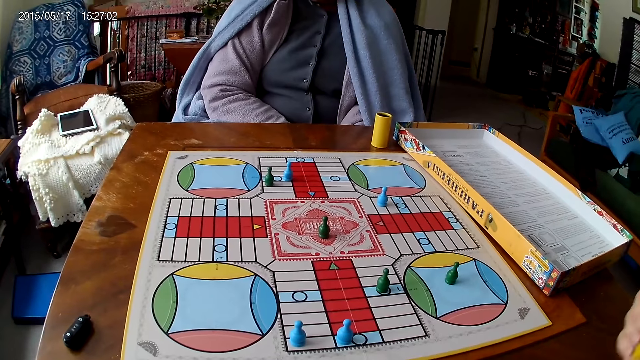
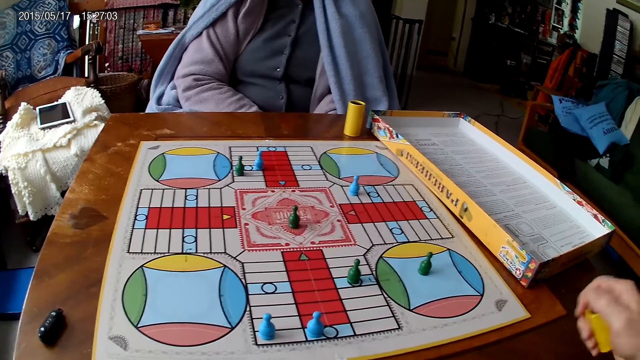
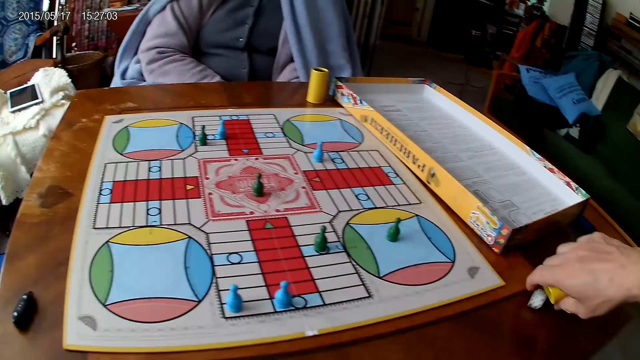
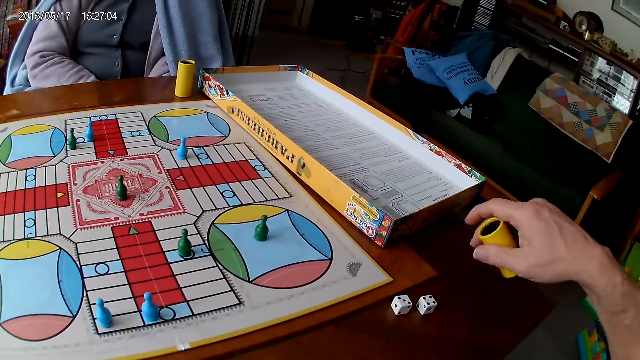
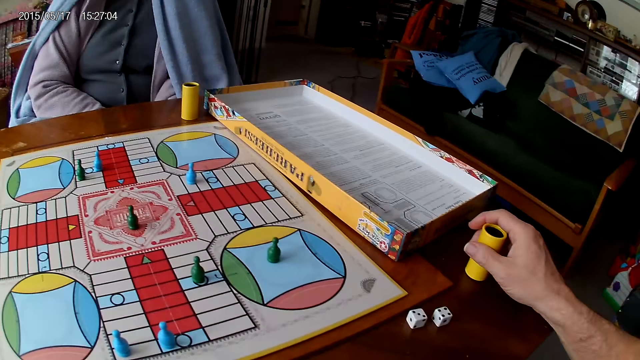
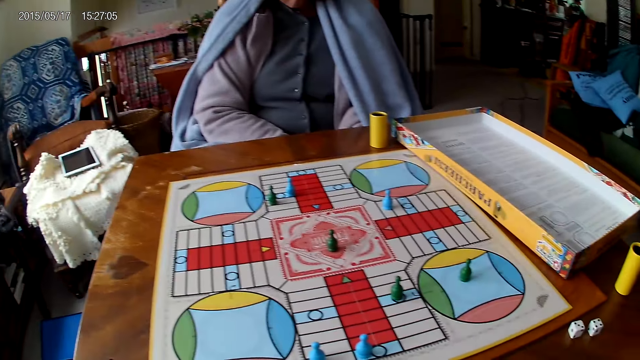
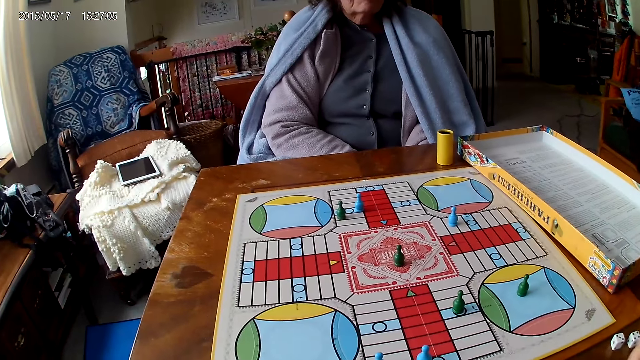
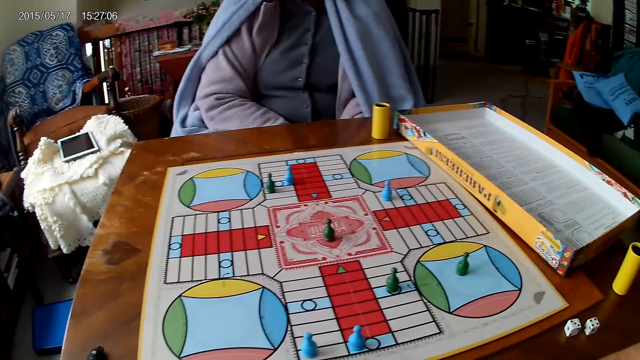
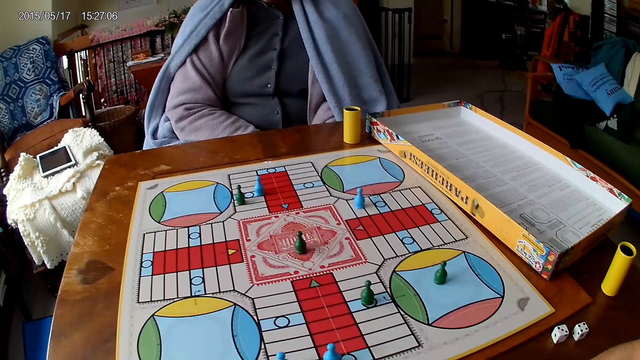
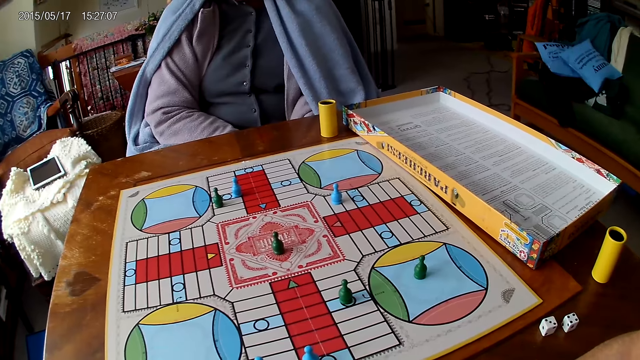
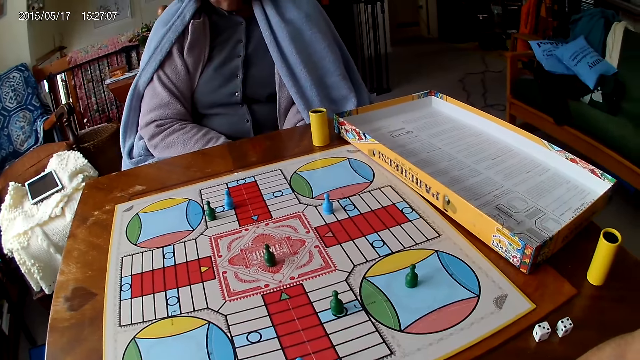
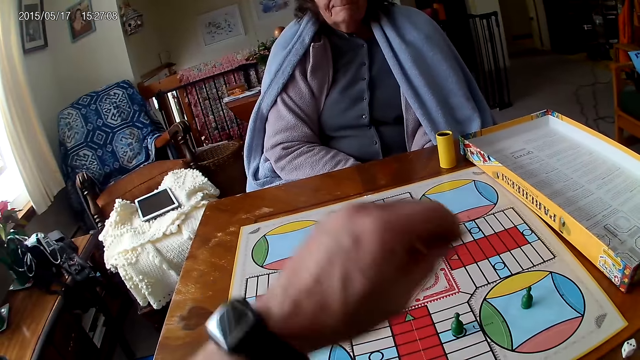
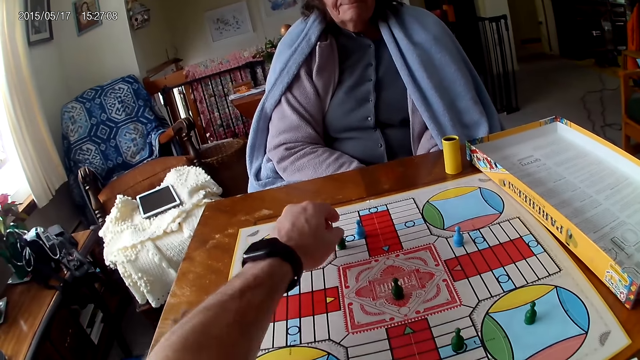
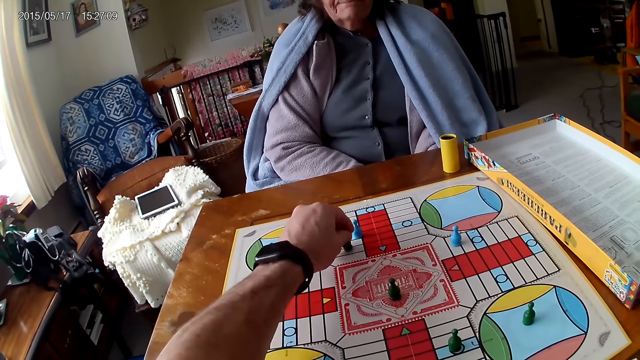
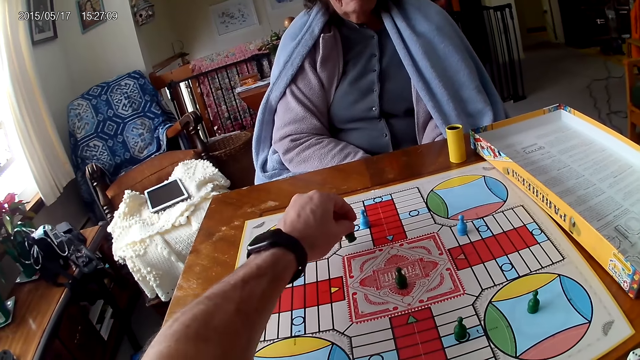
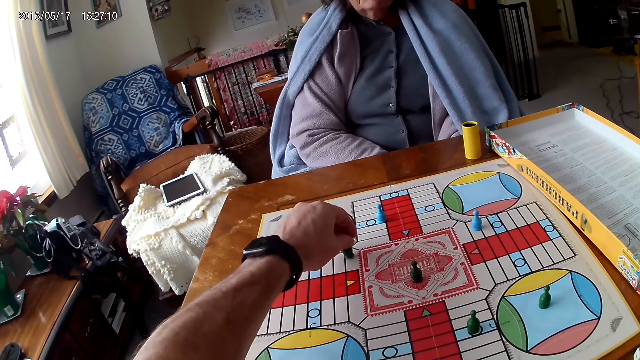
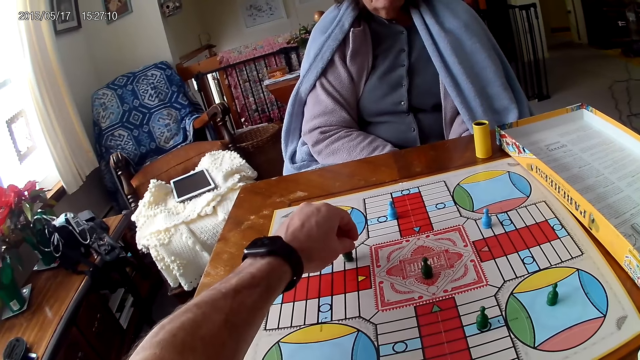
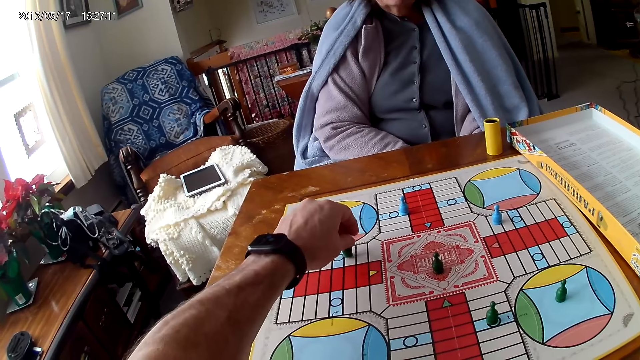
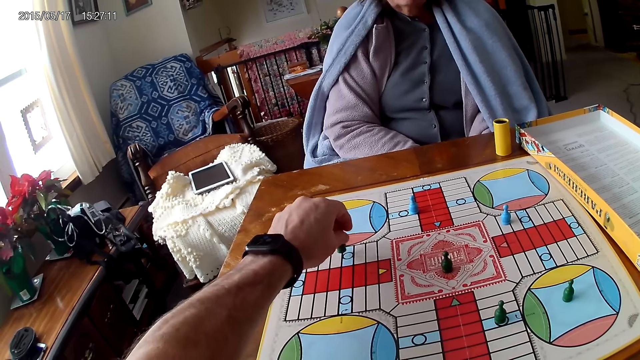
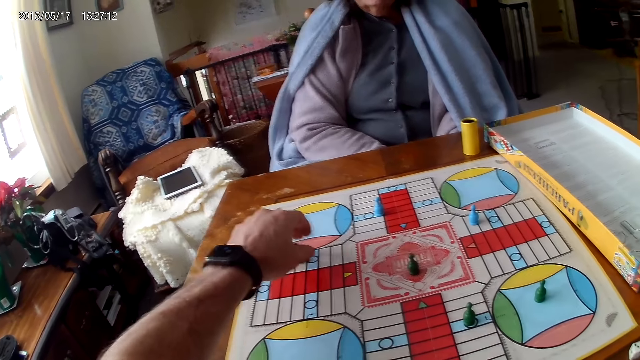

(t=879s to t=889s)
The camera wearer drops the dice in his container on the Ludo board. He drops his container on the table with his right hand. He stares at the game. He picks up the dice and moves a piece on the Ludo board with his right hand.

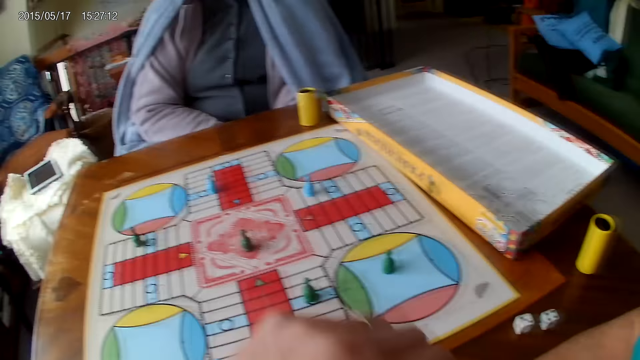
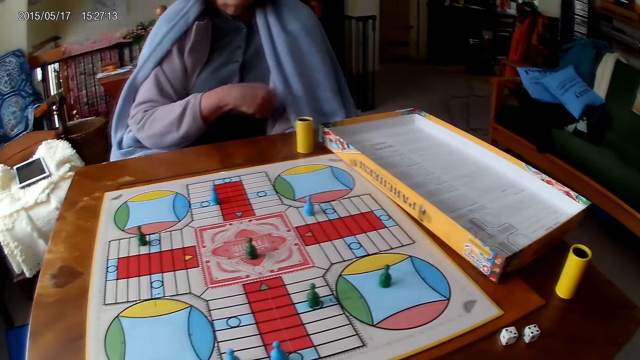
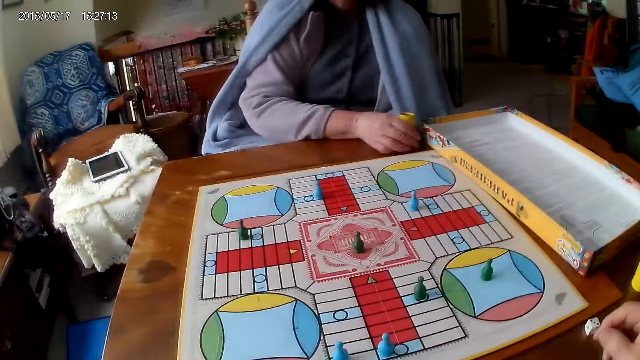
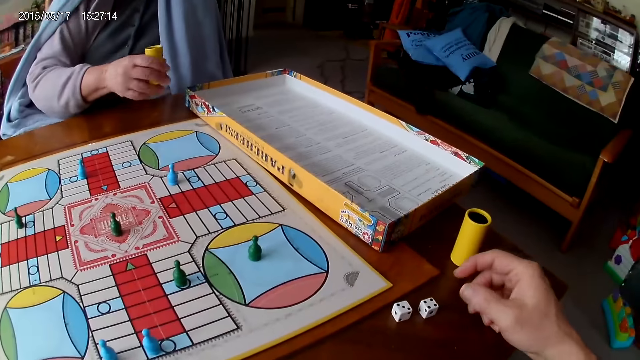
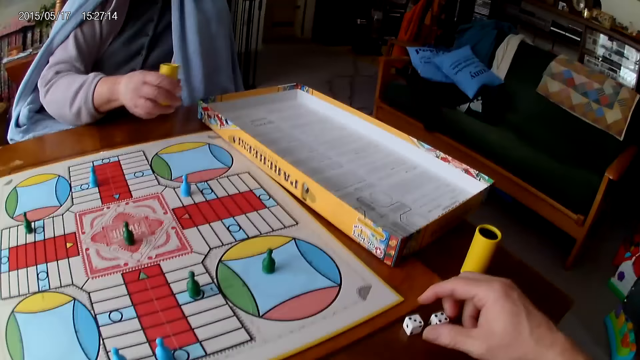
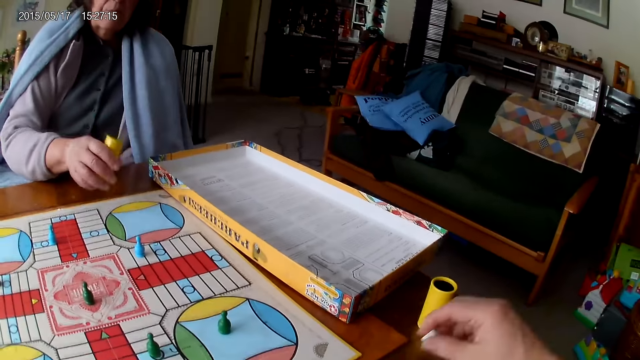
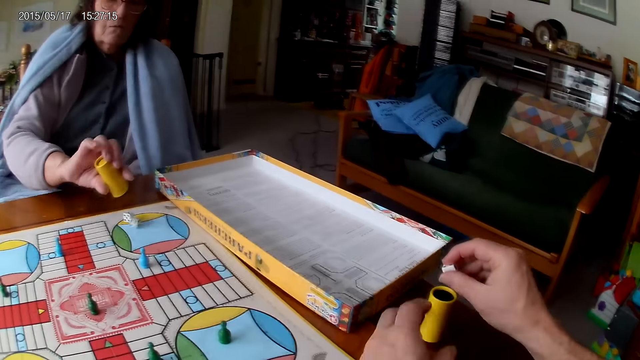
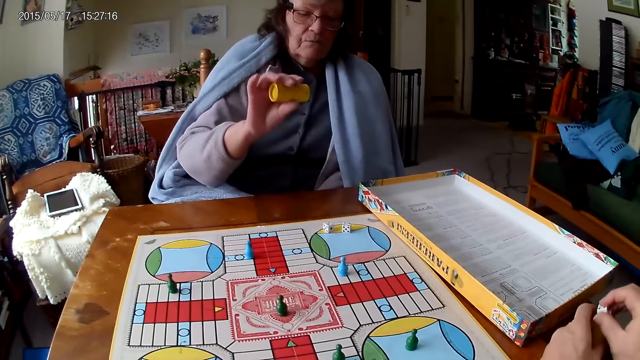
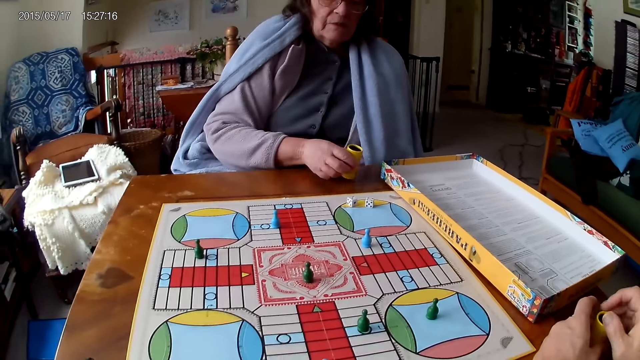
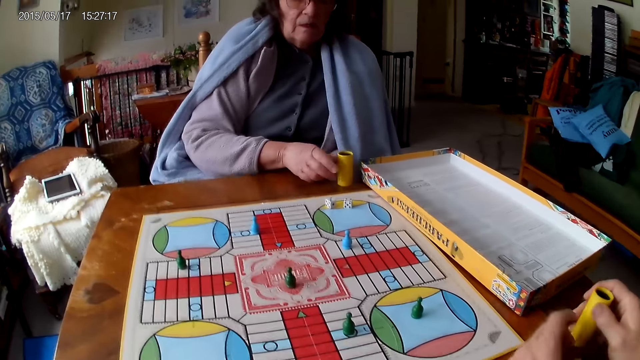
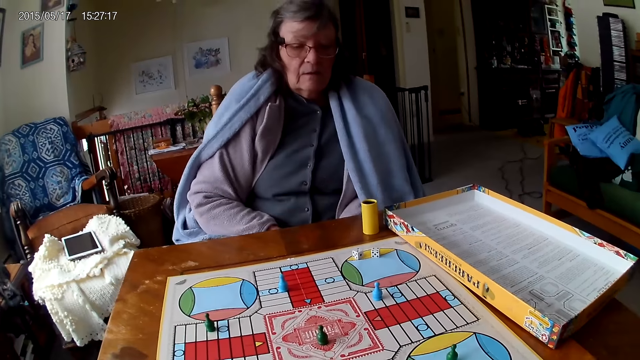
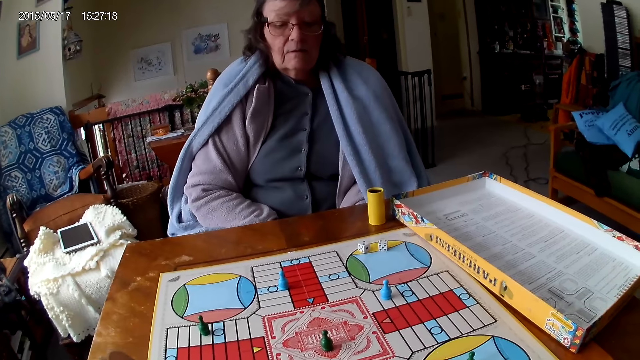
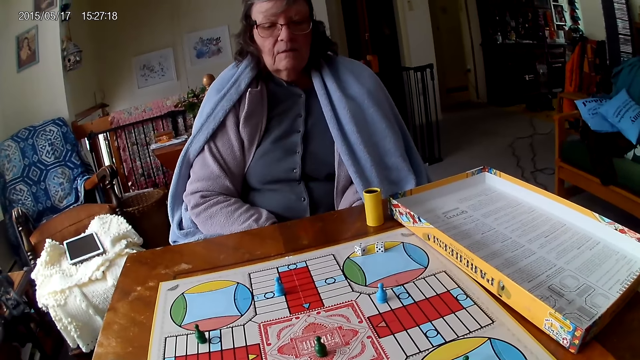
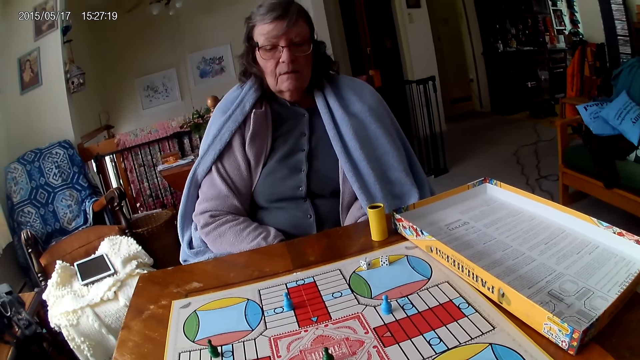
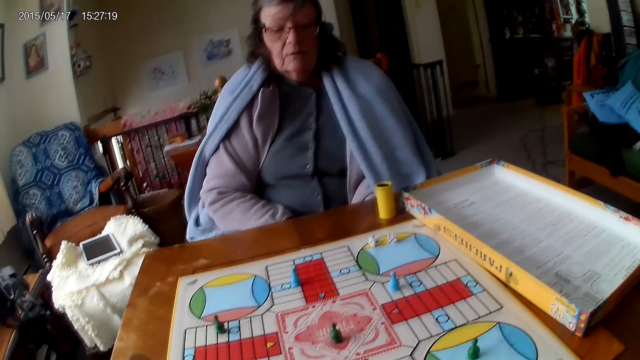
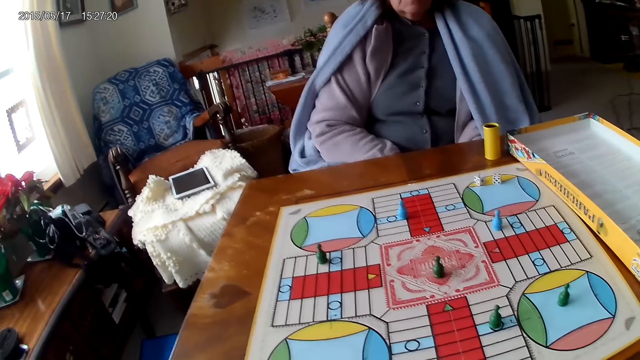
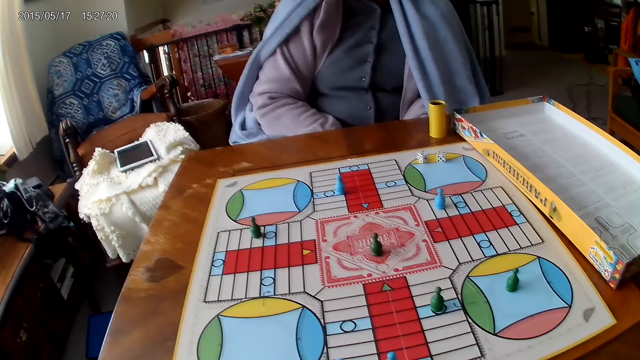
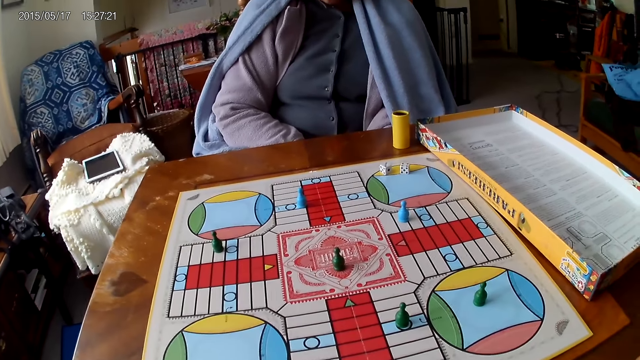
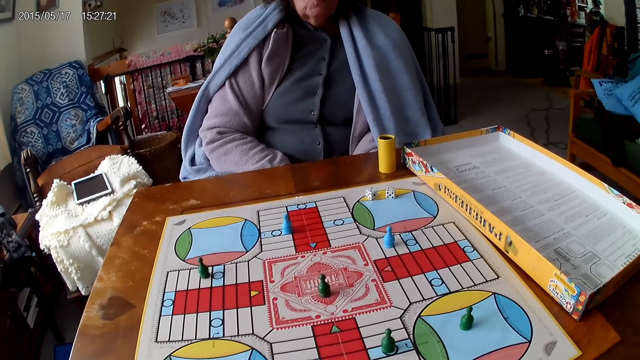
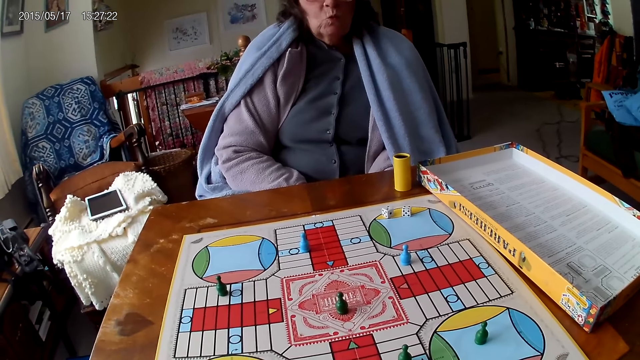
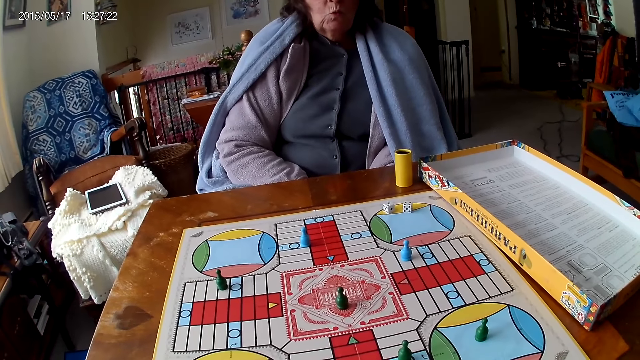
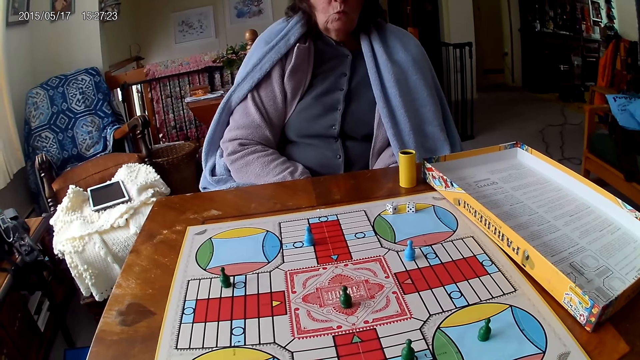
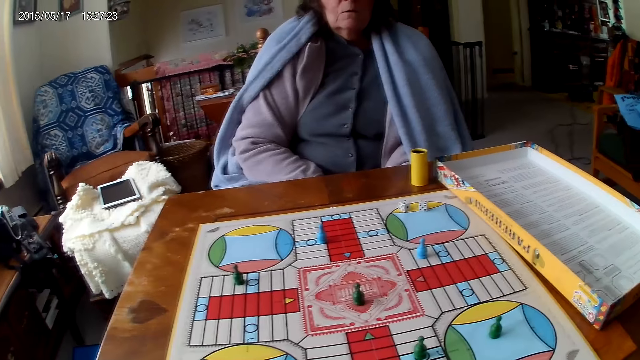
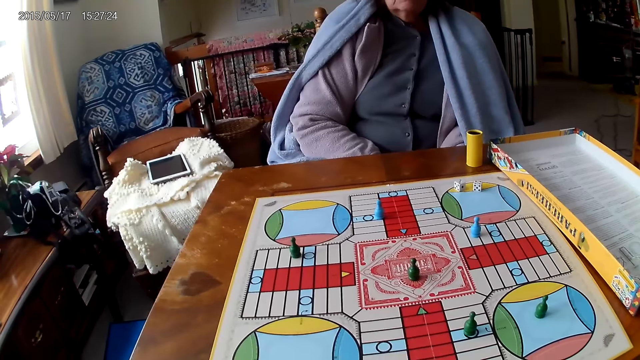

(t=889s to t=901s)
A woman shakes her container or dice cup with her right hand. The woman picks up the dice cup. The camera wearer picks his dice from the Ludo board with his right hand. The woman drops the dice in her container on the Ludo board. The camera wearer grabs his container from the table with his left hand. He drops the dice into his container. The woman drops her container on the table. The camera wearer passes his container from his left hand to his right hand. The woman stares at the game.
